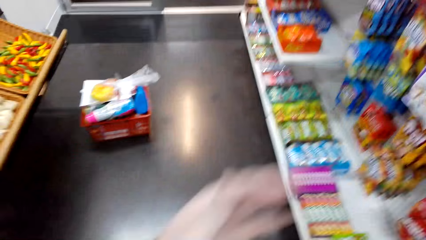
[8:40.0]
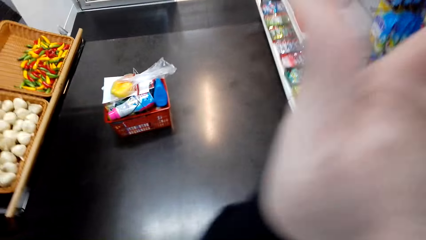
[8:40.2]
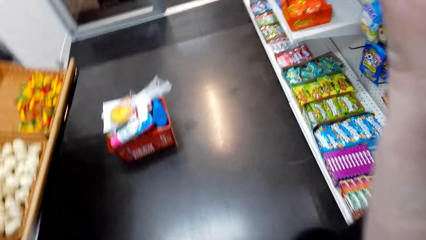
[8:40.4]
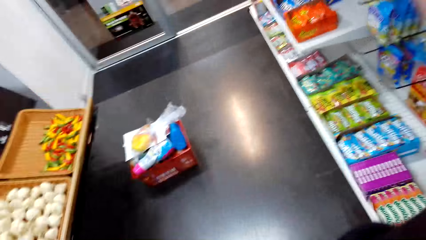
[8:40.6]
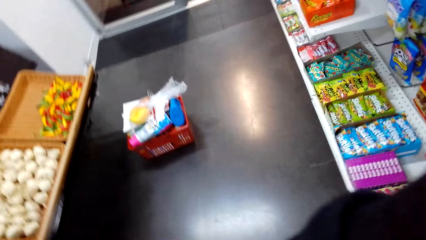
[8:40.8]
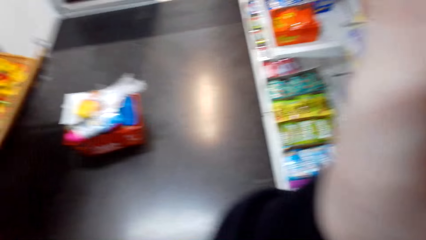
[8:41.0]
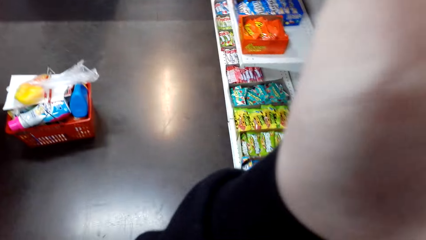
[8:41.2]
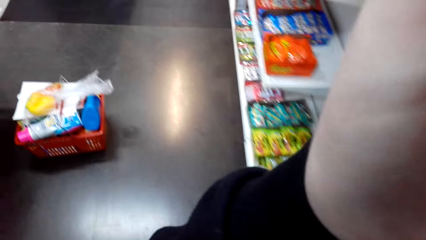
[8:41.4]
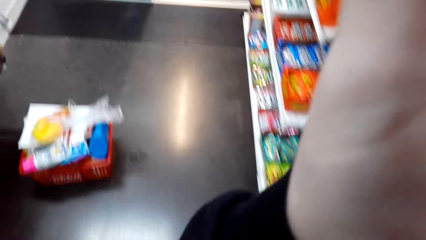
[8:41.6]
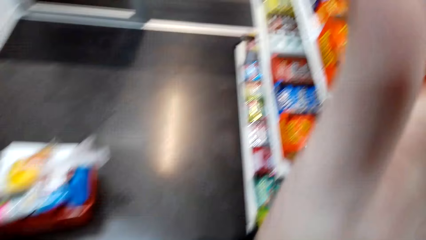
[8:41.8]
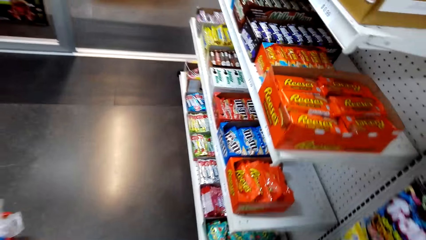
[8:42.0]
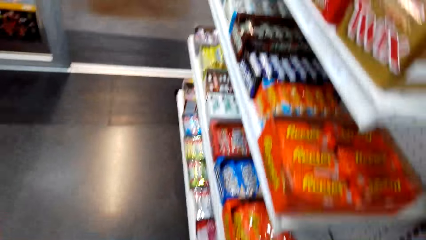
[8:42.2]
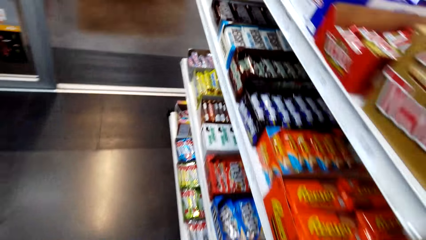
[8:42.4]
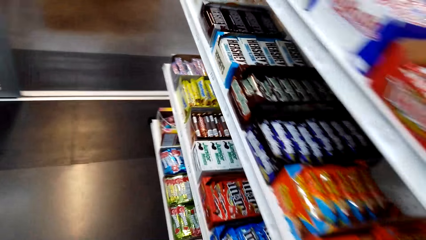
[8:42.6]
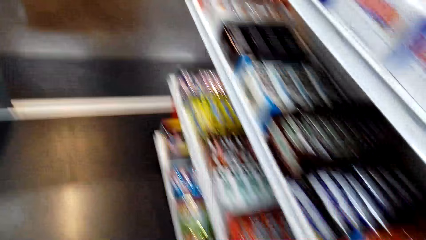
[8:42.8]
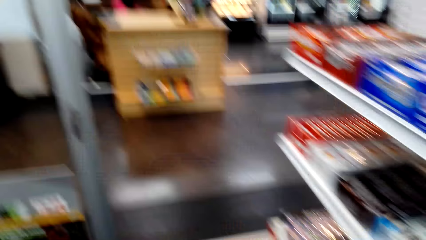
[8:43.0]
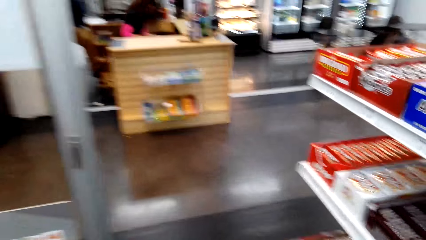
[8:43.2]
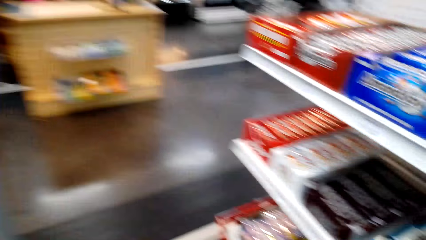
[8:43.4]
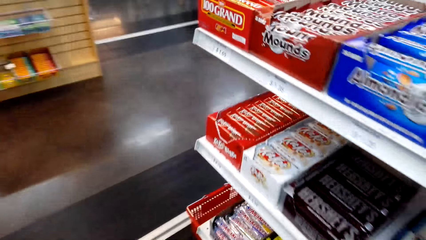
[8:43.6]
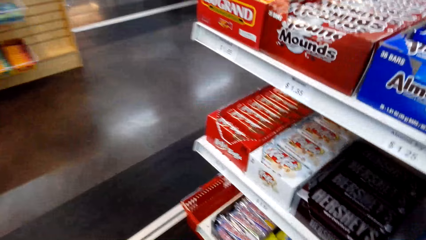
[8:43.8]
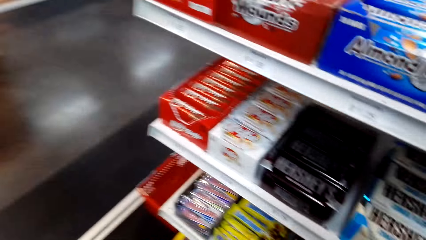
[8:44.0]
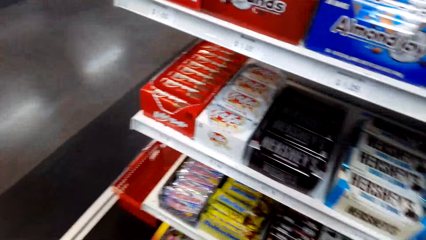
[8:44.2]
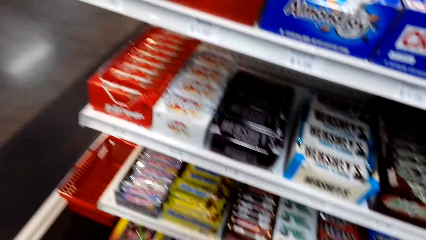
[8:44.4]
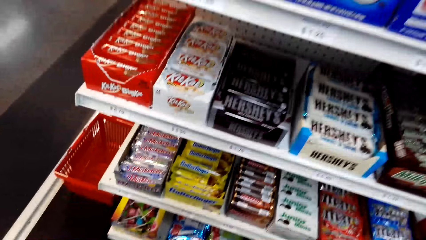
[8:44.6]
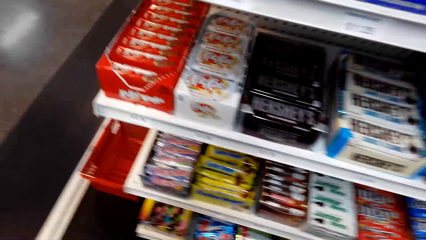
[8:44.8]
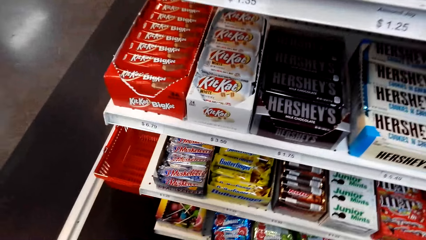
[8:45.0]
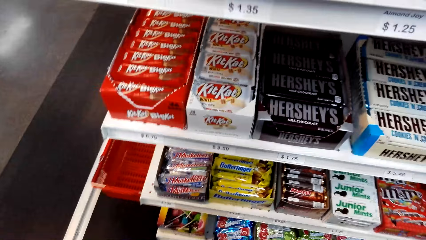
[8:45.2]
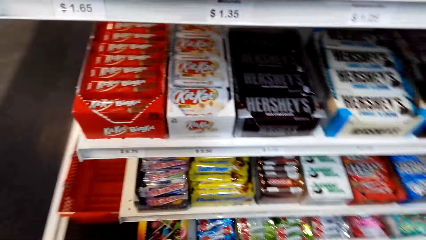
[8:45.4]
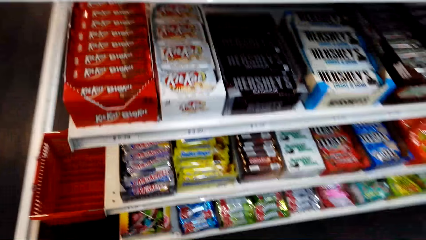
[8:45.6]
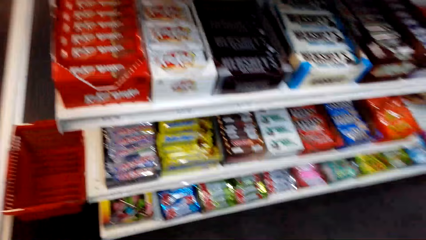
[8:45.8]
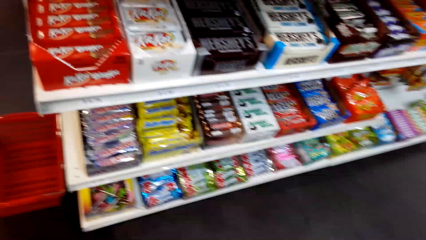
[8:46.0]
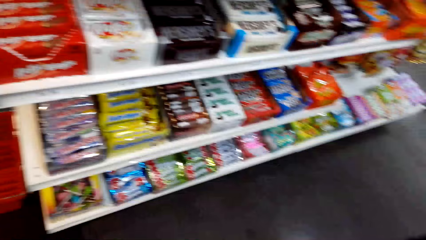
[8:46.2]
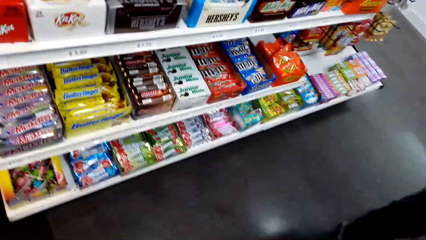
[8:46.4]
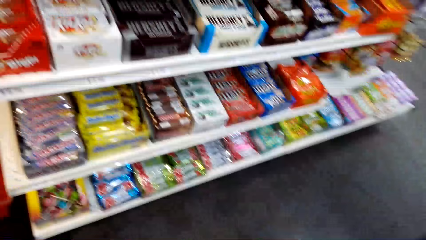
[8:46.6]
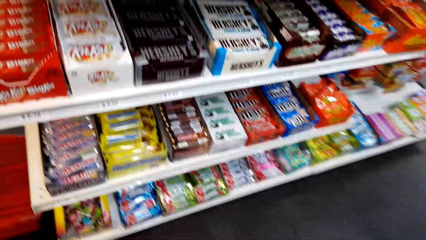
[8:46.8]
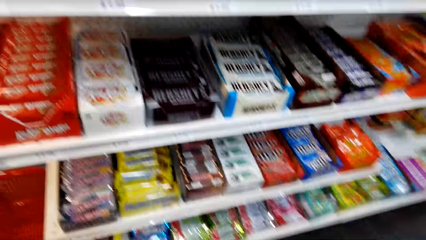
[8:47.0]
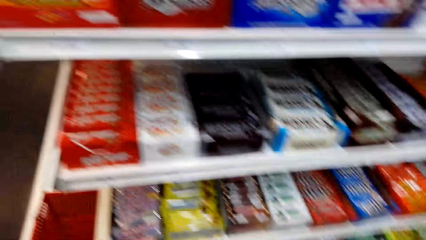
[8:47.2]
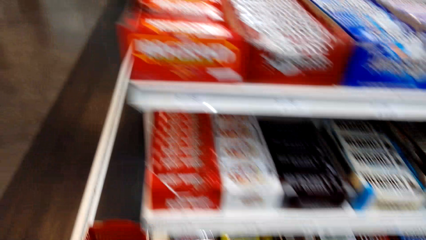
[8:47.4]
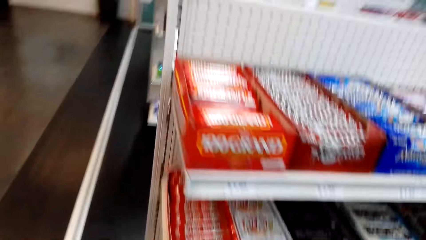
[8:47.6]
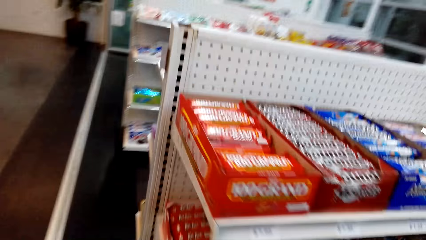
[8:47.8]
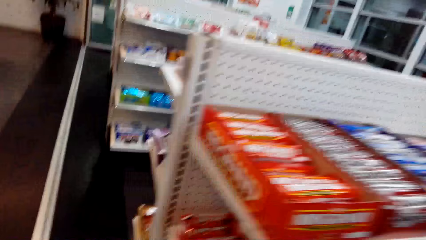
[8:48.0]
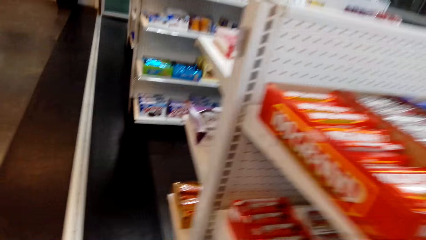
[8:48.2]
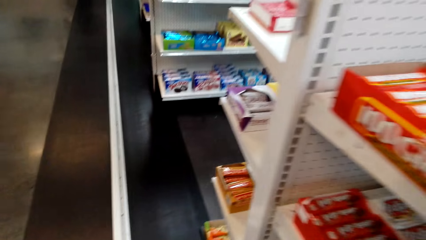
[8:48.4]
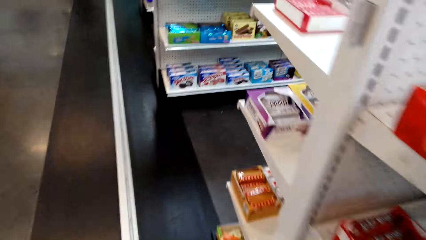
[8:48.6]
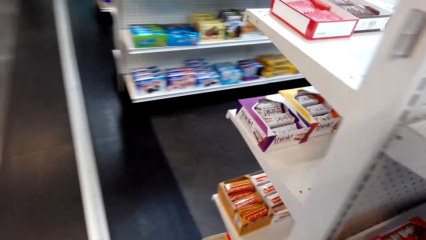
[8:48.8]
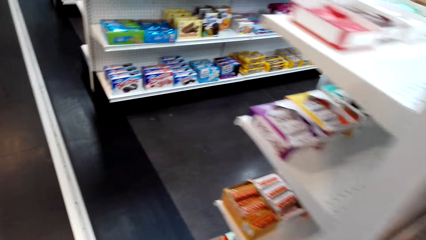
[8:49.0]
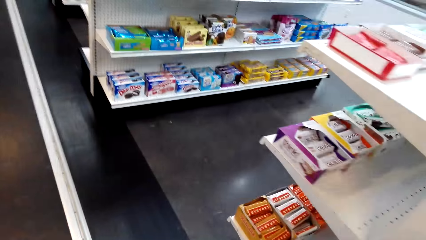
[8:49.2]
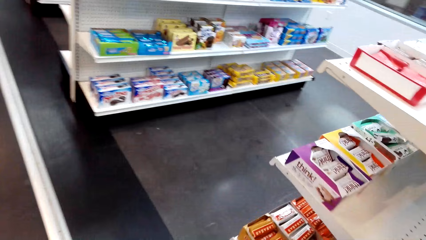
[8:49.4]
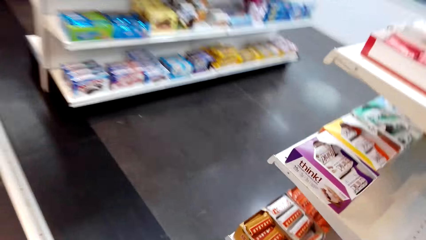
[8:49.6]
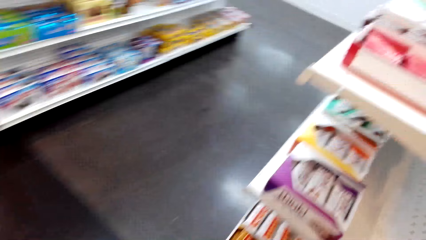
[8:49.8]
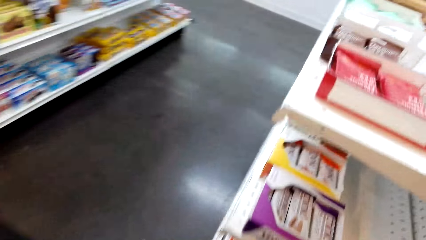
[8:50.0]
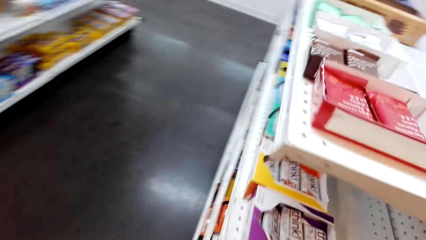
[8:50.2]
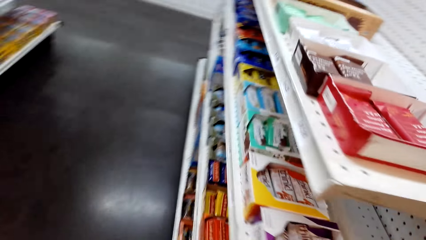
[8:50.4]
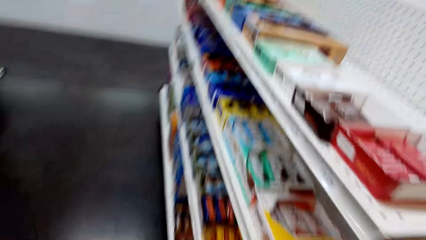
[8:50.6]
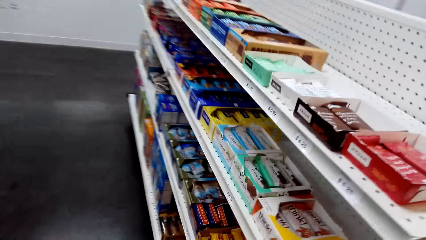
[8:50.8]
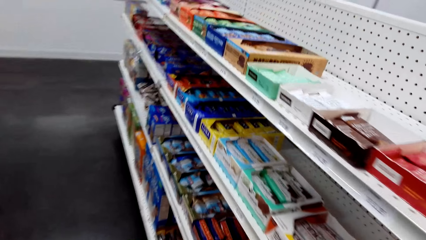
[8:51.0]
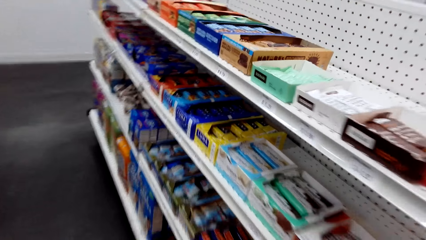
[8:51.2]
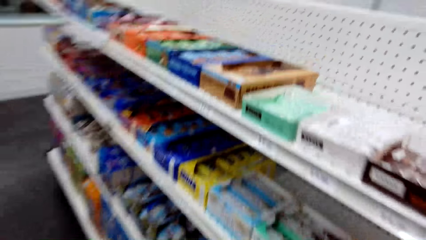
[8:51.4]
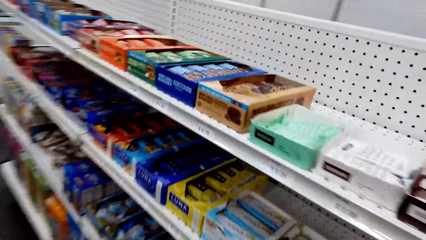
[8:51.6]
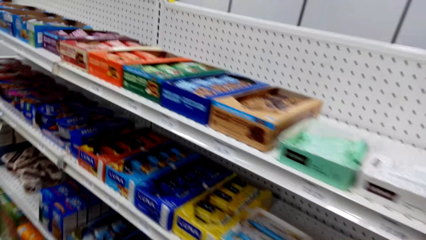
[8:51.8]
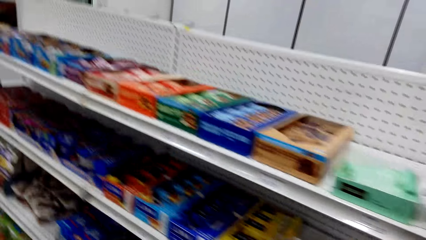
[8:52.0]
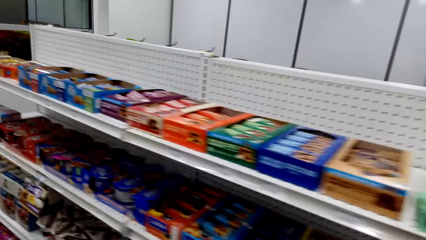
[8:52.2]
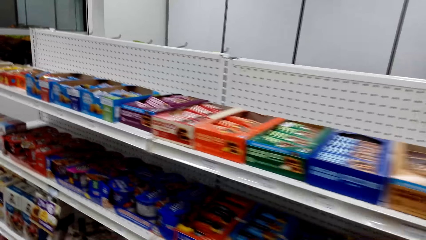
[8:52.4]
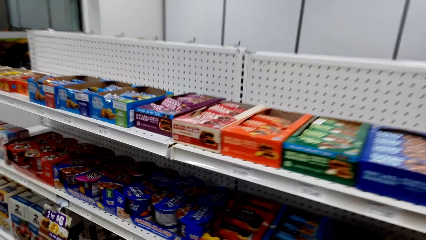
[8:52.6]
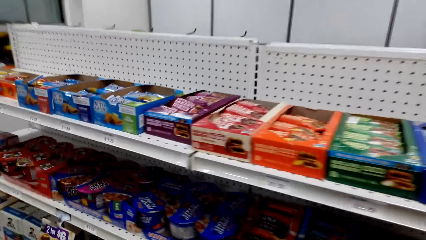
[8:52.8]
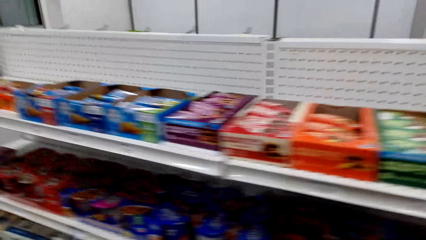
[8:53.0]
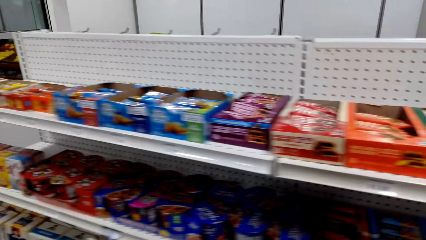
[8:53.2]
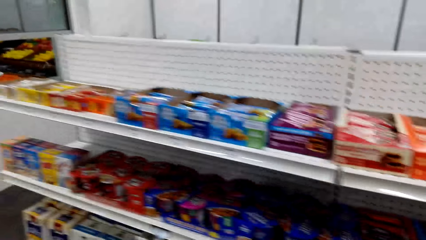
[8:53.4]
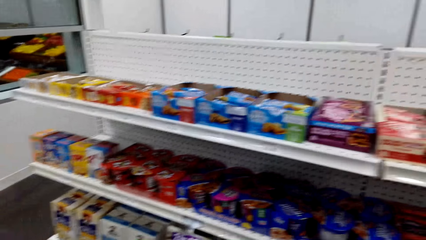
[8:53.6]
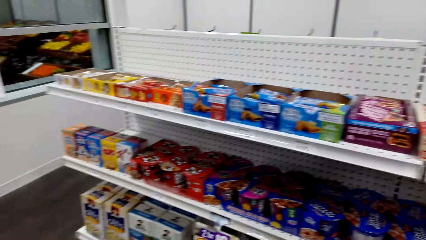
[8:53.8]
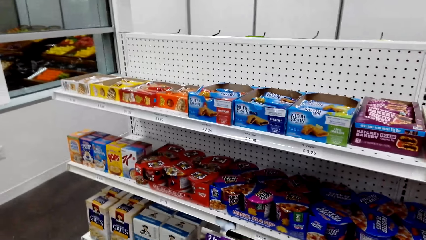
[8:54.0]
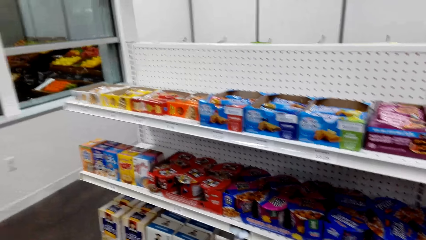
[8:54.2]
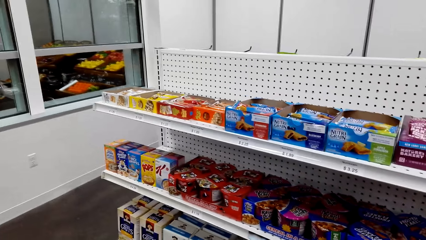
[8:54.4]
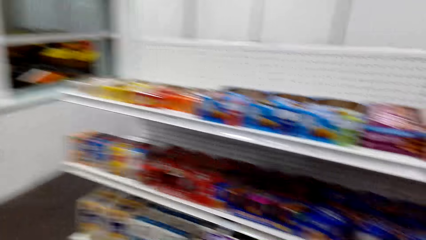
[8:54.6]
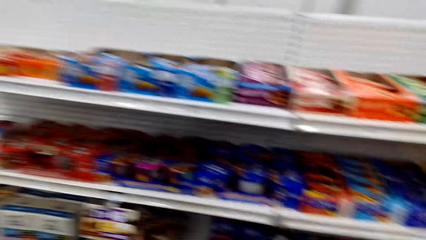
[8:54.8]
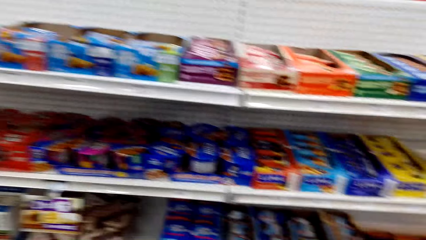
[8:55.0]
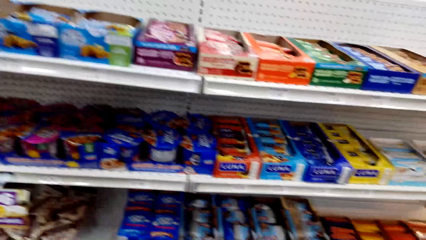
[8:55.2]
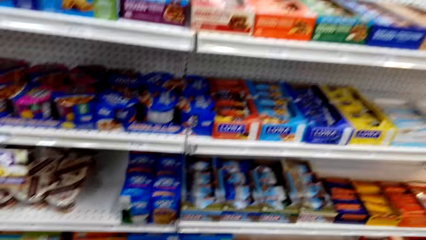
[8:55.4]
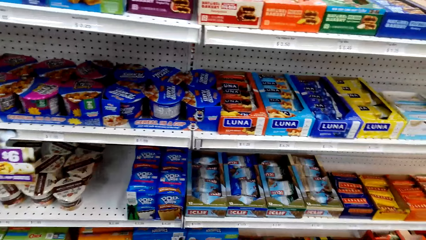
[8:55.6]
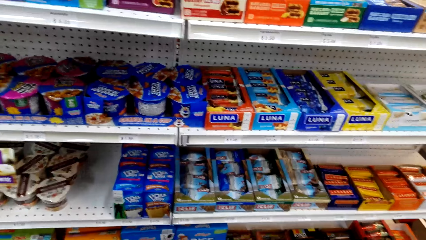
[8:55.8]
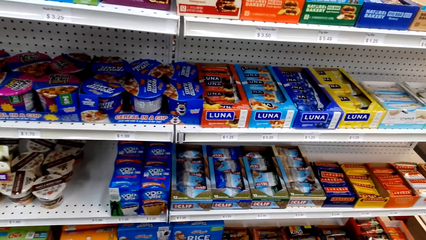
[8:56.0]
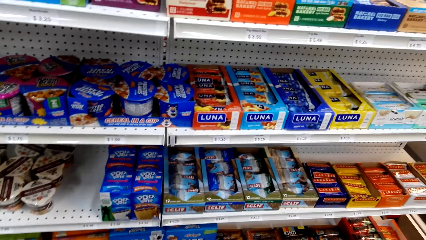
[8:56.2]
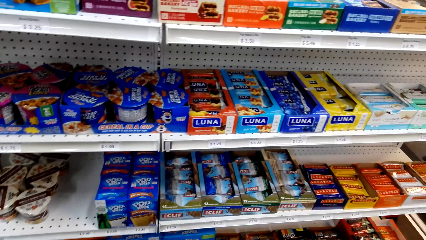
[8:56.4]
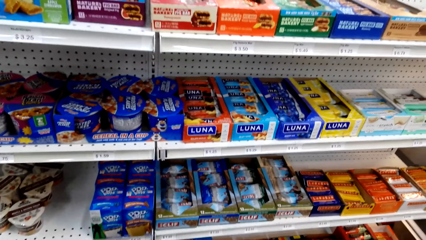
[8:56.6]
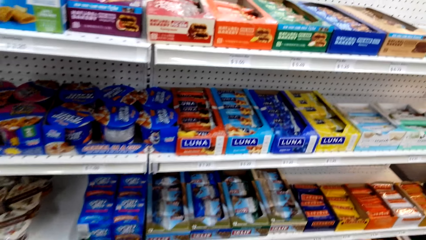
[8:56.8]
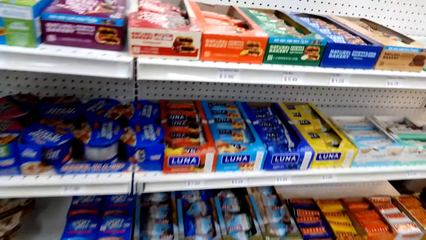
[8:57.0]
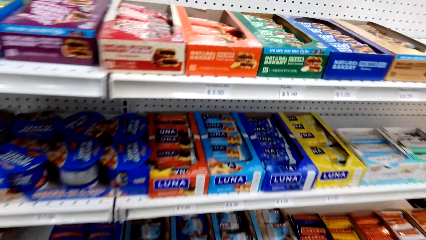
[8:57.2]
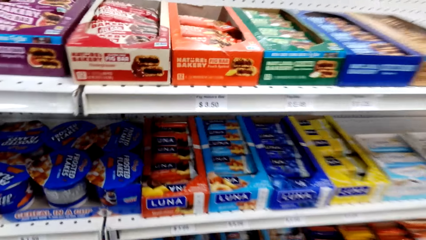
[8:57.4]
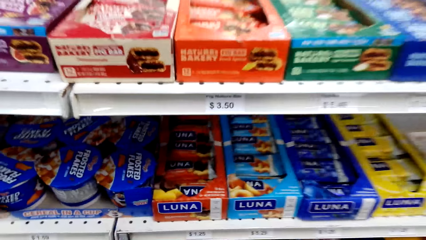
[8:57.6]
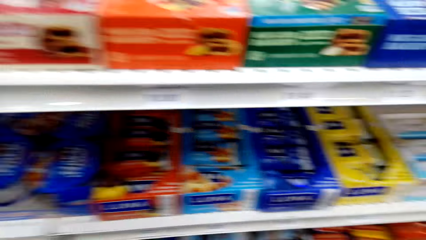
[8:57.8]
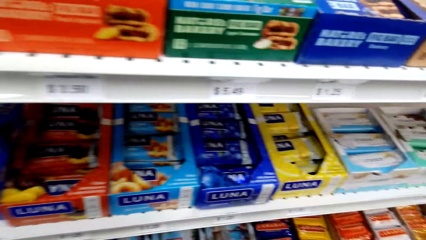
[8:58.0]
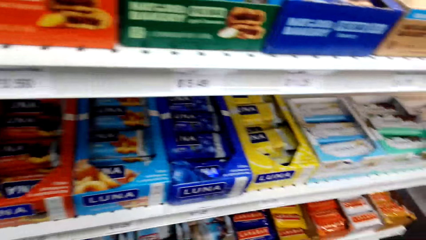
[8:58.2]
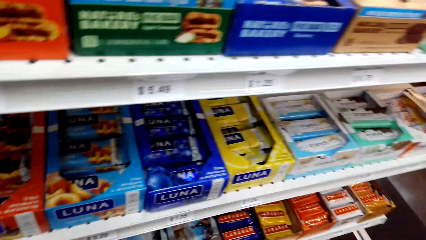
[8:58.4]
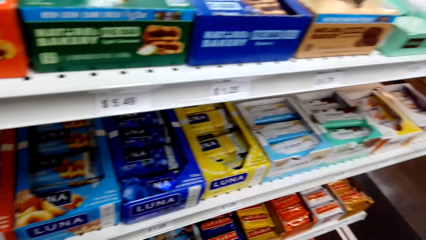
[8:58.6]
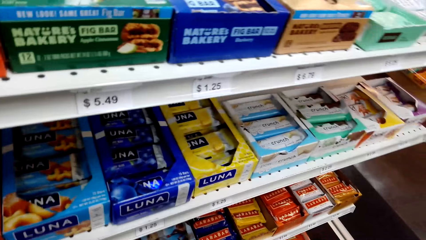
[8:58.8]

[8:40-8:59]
The camera wearer adjusts the camera. They raise a hand. They look around the shelves. They walk around.
